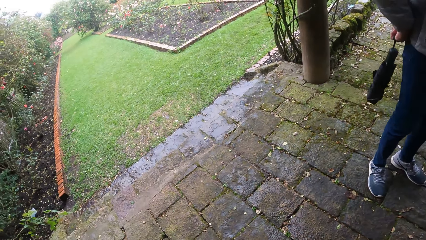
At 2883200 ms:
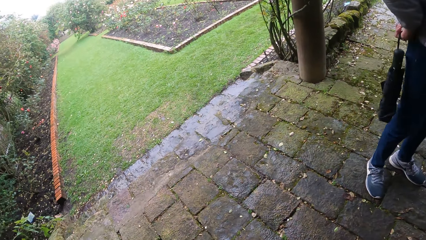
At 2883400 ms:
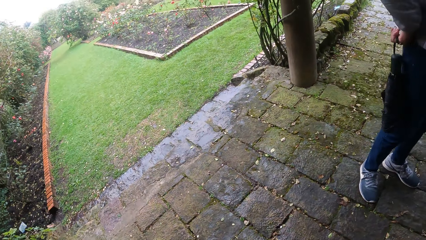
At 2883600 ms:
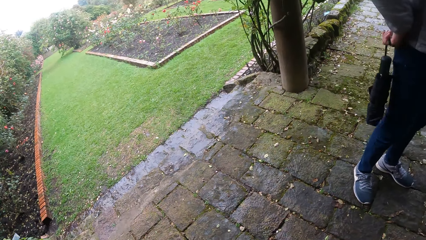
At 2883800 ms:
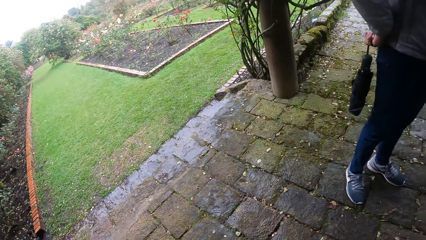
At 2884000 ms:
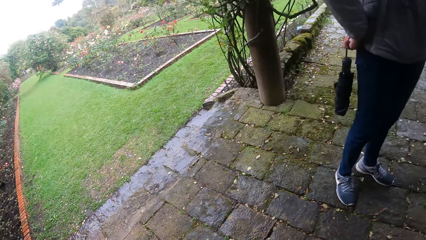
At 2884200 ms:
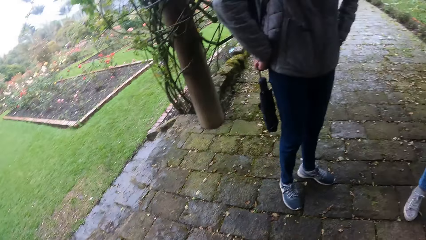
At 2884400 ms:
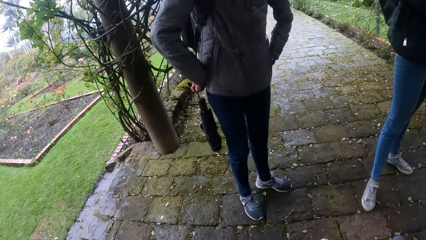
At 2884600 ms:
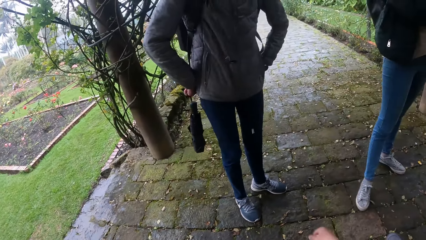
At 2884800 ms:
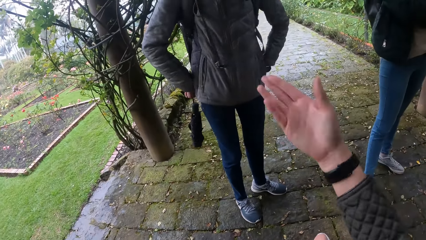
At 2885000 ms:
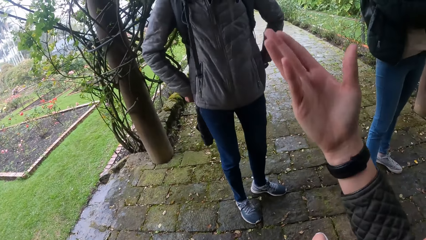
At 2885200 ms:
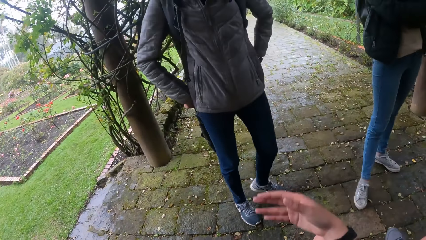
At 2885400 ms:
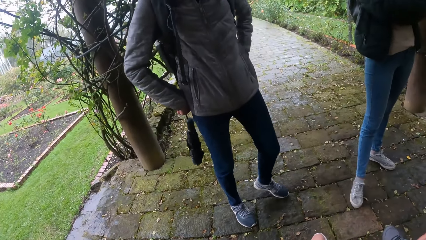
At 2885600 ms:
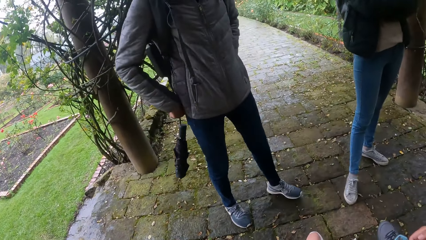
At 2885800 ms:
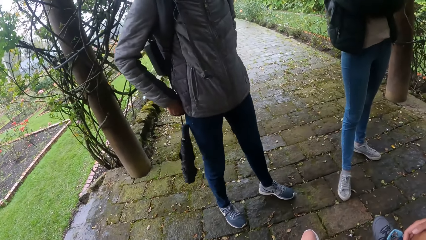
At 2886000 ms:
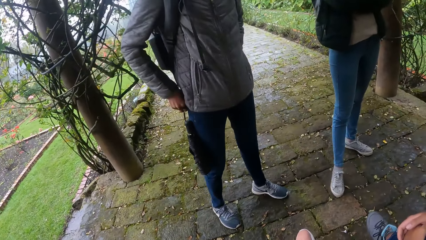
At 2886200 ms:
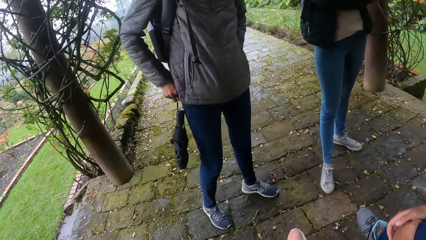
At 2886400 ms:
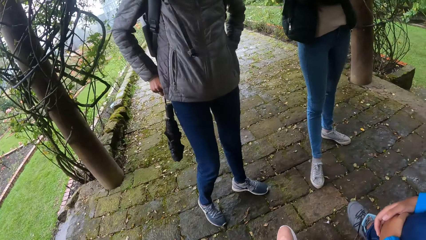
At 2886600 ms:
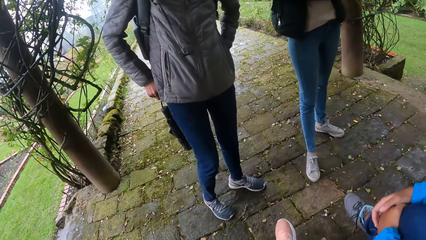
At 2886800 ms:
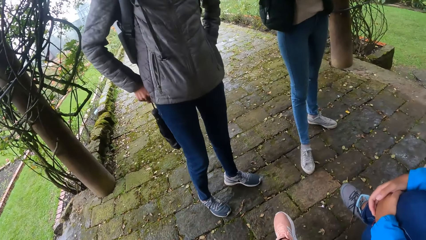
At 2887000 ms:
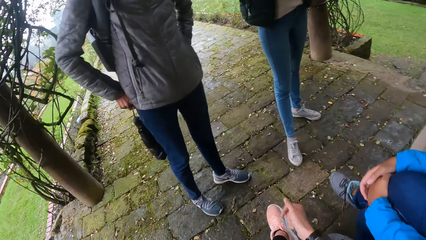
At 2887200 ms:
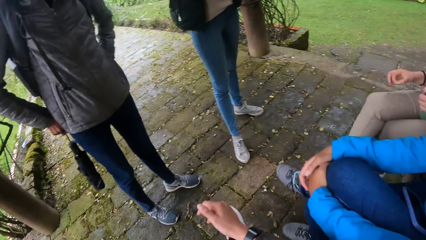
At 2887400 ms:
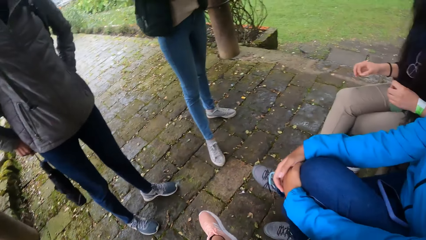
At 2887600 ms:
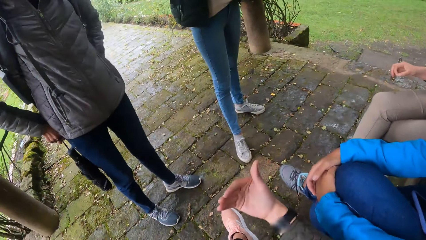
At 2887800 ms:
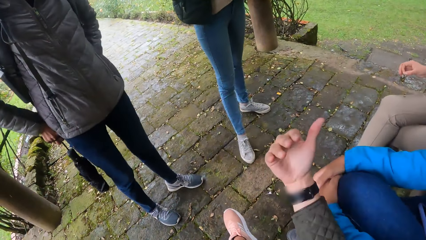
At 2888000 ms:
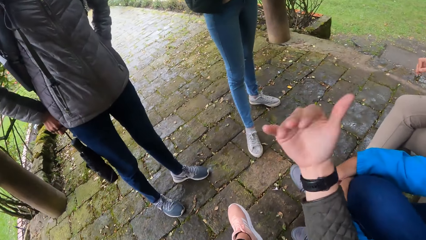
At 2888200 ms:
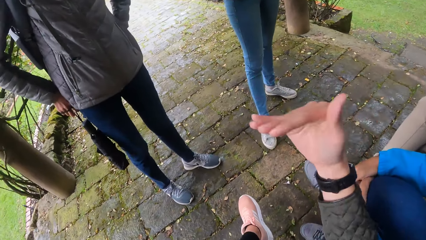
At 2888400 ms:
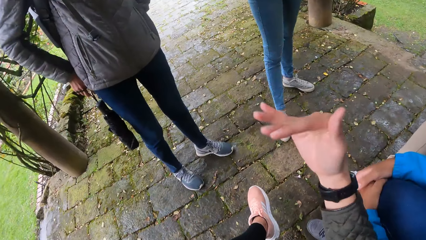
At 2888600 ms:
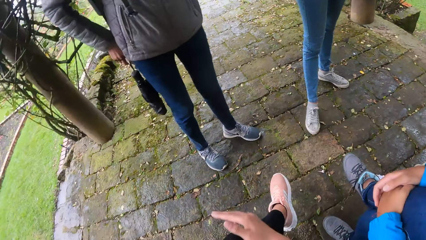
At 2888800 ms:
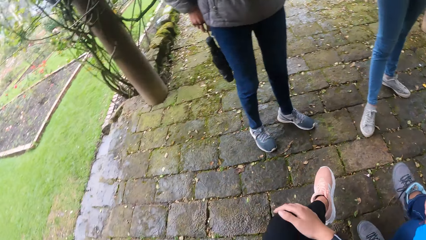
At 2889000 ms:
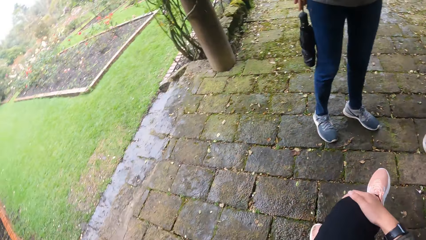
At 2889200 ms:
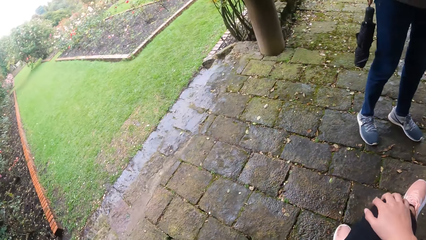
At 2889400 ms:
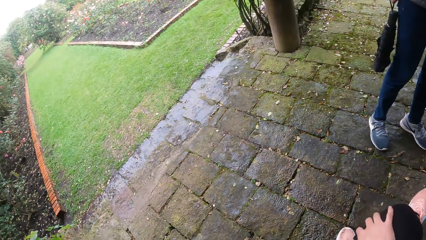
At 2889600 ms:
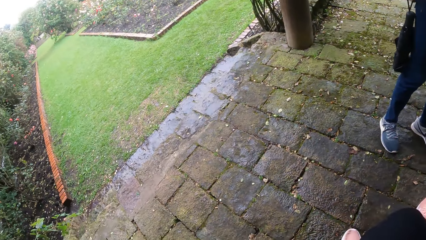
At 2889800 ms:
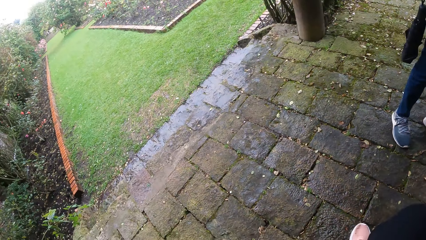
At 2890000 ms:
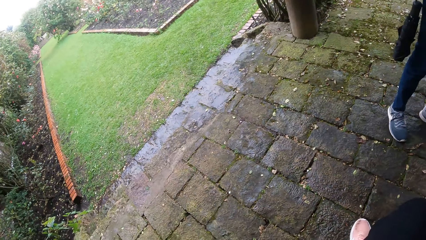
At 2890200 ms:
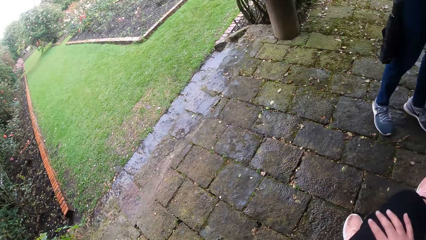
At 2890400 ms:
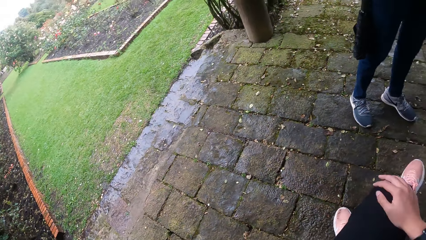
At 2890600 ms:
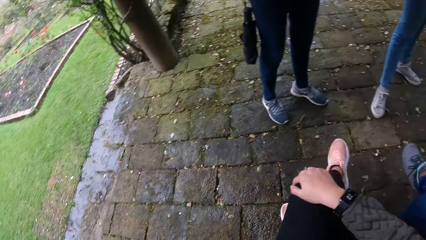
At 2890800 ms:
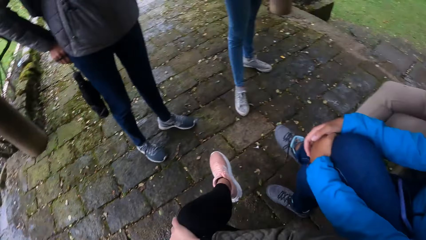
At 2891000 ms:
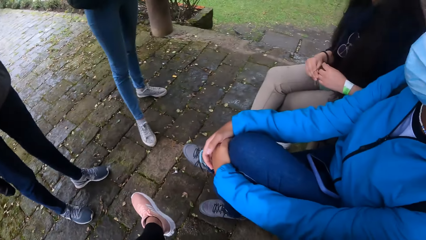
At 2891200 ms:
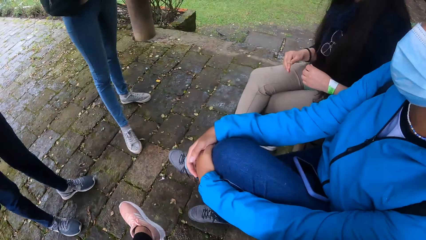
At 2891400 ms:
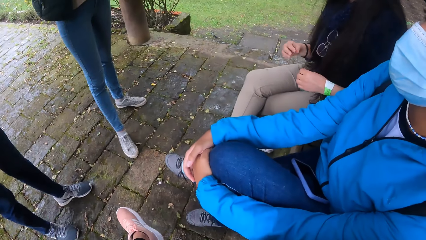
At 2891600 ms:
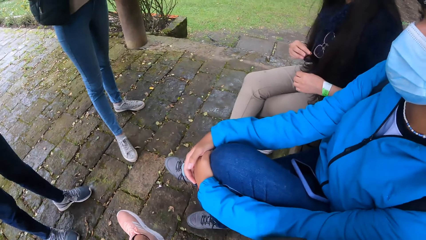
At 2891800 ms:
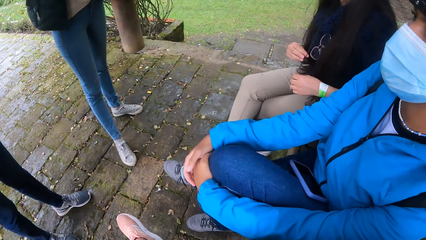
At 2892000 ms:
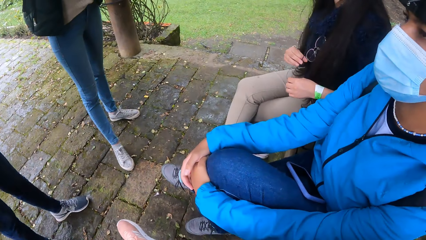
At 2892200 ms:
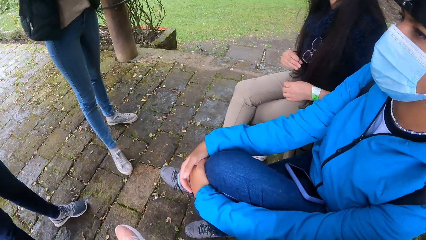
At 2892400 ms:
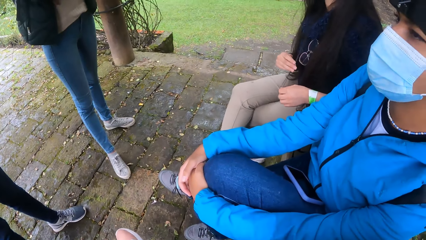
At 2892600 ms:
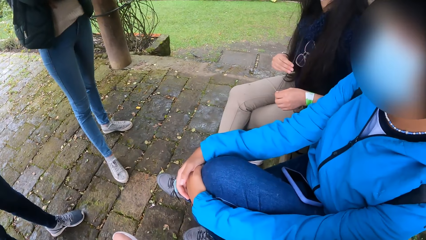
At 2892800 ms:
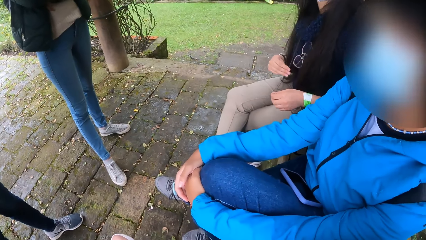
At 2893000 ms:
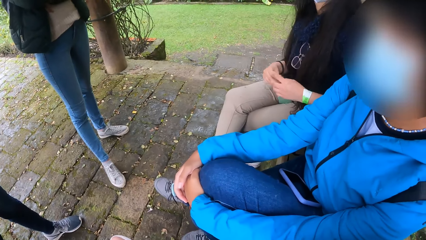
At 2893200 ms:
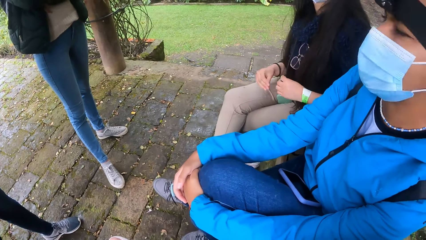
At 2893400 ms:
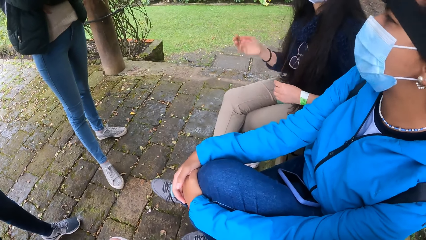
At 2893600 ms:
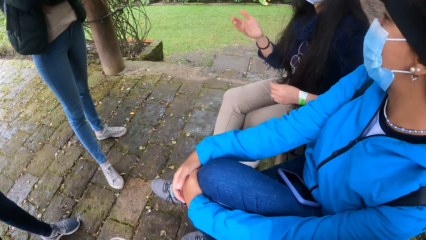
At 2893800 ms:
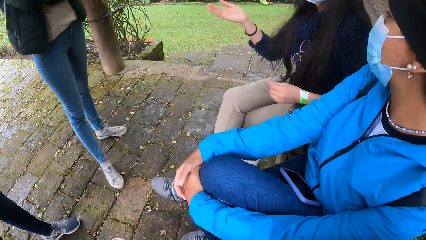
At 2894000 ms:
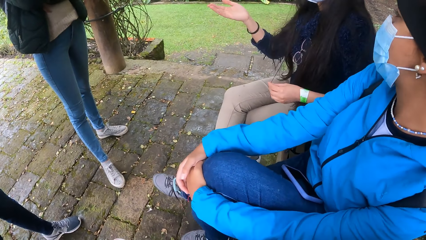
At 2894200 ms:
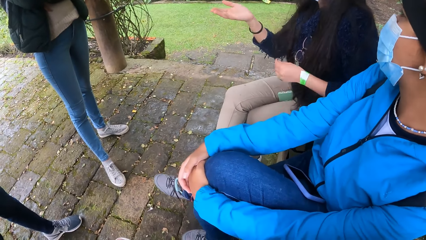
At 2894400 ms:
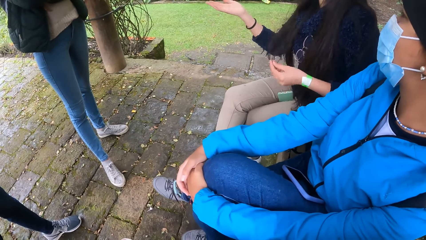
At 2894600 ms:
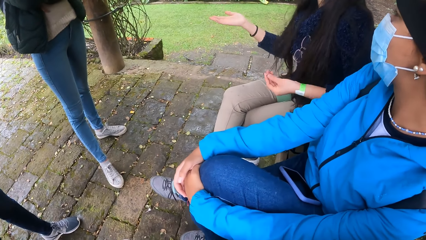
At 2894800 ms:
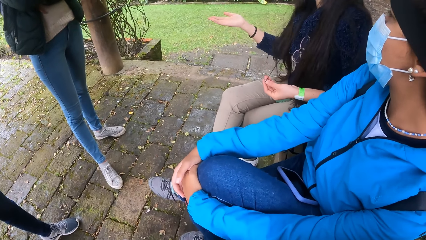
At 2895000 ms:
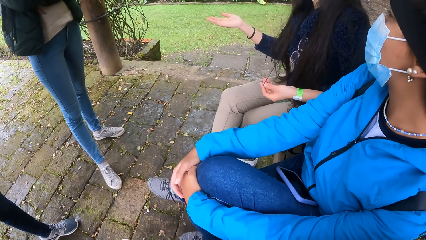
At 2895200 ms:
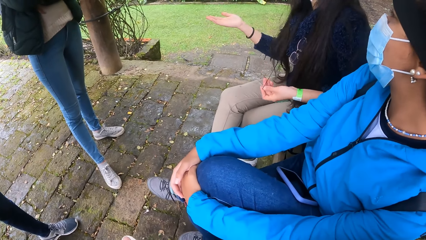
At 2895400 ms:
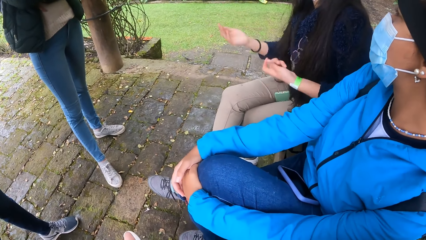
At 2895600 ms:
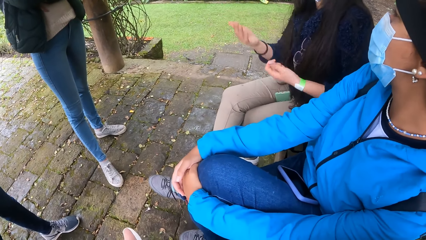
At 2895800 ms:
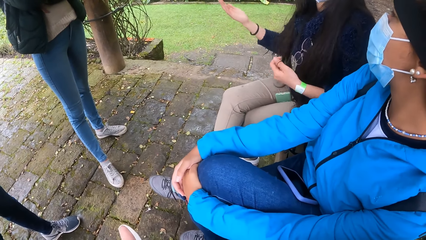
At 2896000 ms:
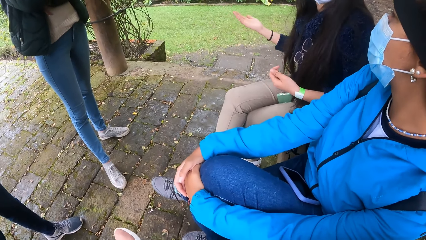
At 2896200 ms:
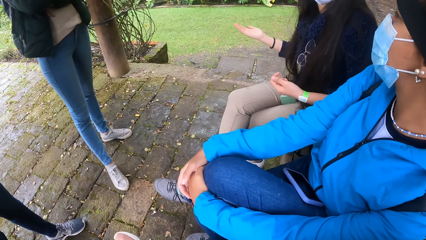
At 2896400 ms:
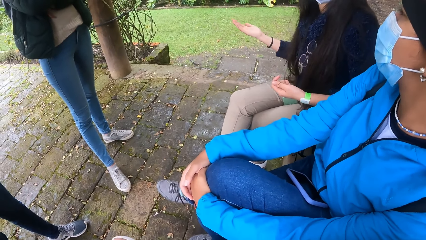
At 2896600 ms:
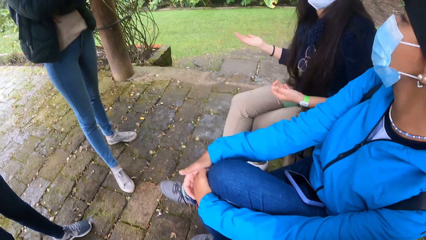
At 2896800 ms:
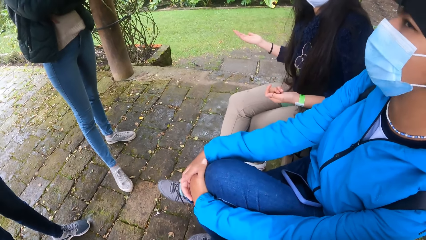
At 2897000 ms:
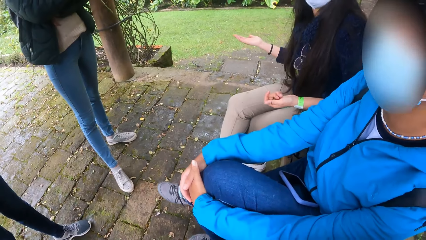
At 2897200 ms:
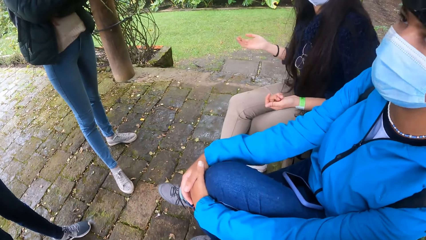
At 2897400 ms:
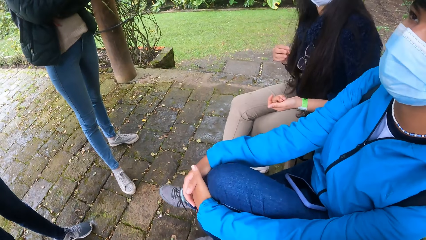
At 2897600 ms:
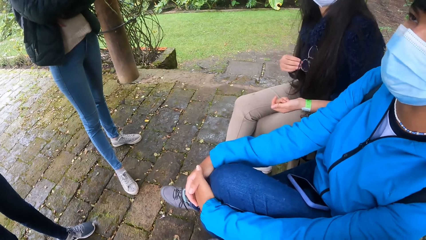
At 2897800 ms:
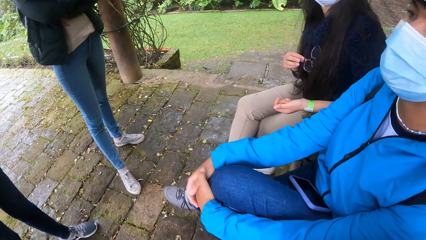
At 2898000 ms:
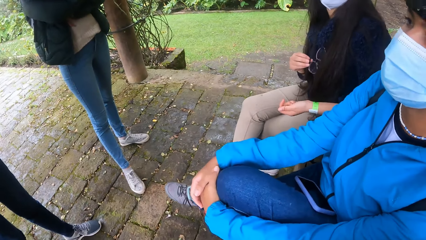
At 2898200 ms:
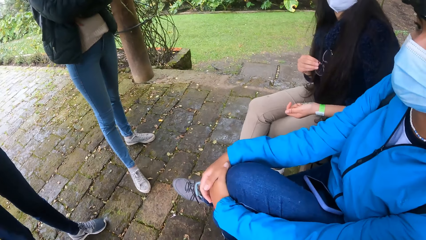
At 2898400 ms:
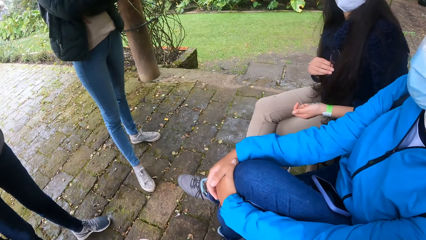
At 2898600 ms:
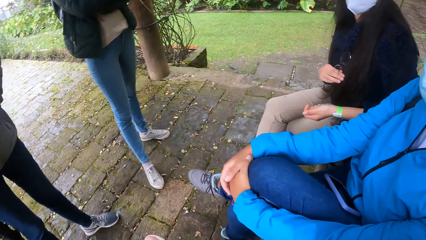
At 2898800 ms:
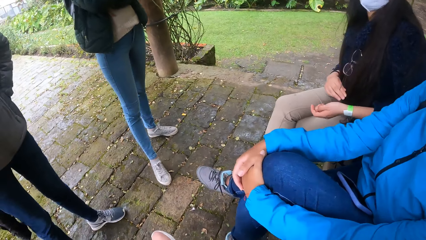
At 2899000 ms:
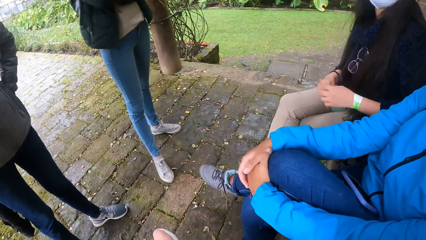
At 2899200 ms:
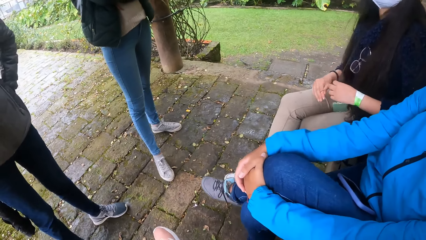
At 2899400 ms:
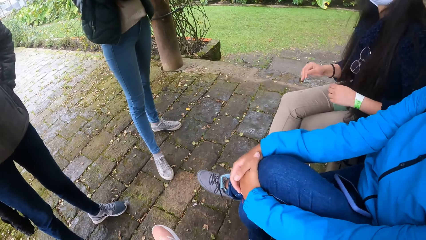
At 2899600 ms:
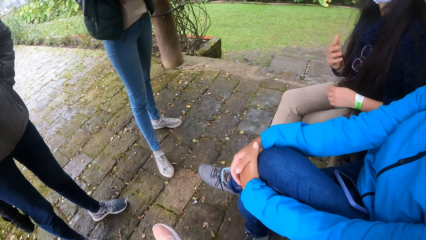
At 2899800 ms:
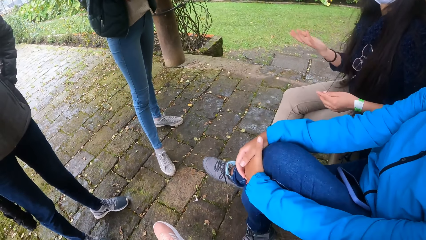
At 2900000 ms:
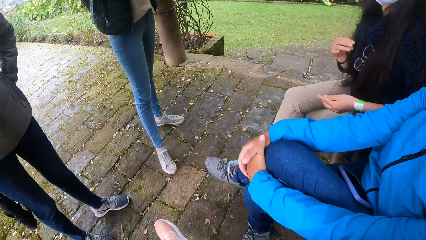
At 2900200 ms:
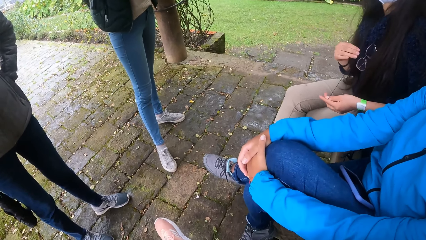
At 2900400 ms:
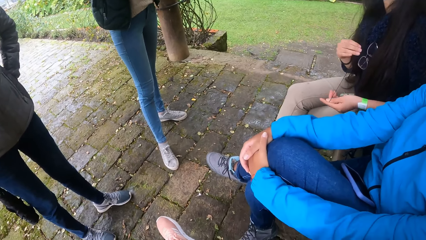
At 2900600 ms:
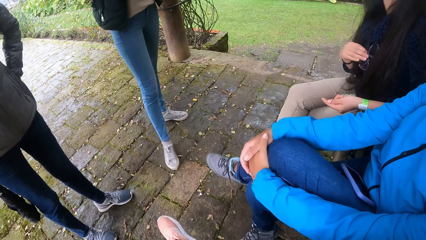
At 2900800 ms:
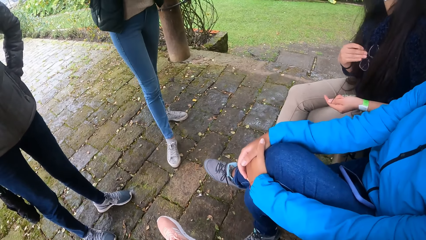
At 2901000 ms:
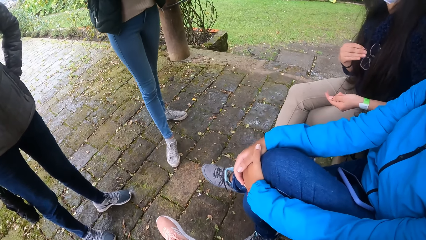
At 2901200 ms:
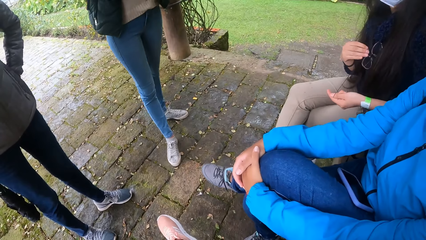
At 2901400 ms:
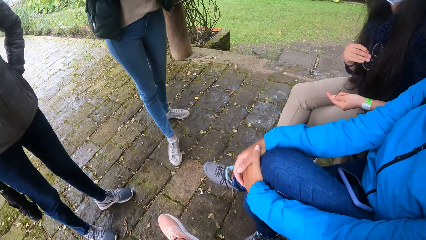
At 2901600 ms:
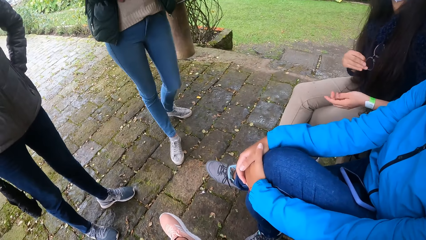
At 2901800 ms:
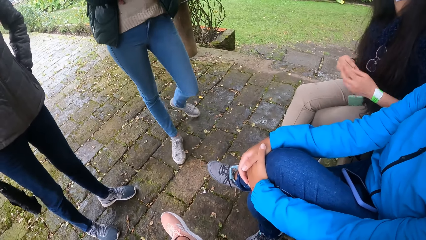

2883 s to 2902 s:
The camera wearer lifts a hand. They look around.
